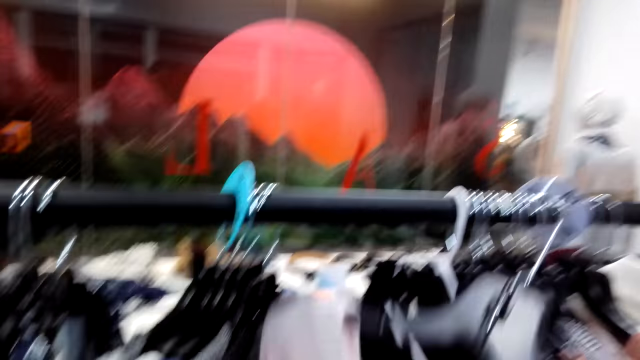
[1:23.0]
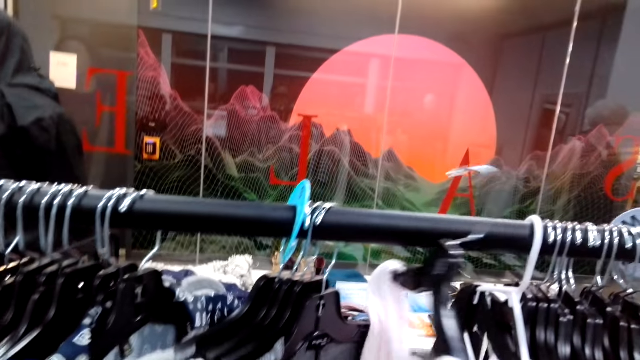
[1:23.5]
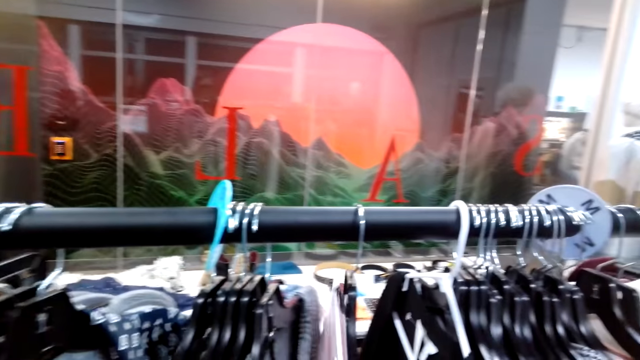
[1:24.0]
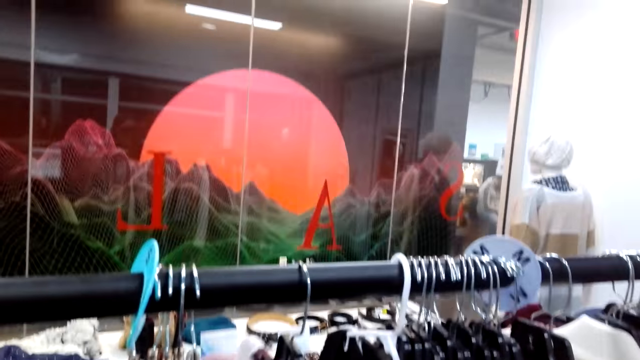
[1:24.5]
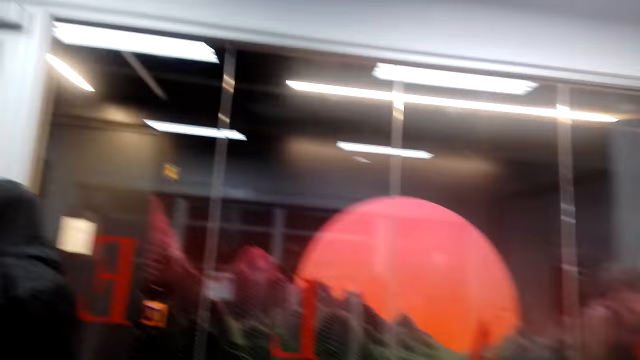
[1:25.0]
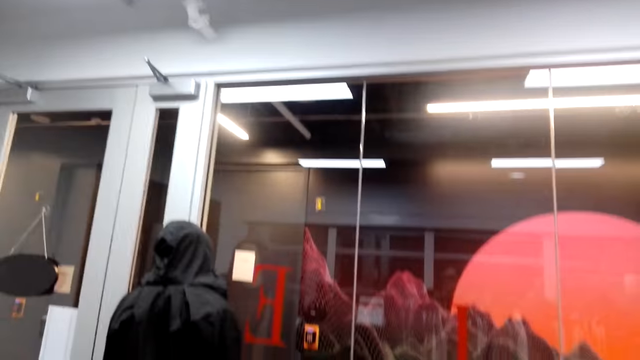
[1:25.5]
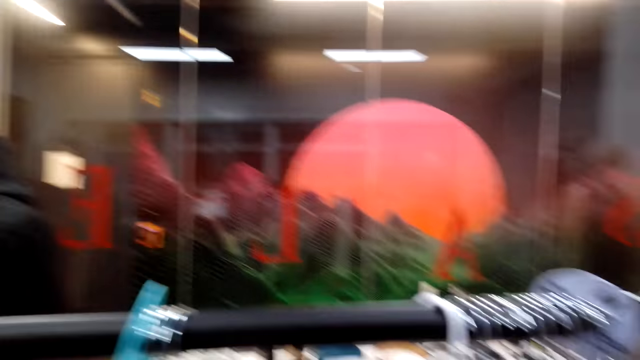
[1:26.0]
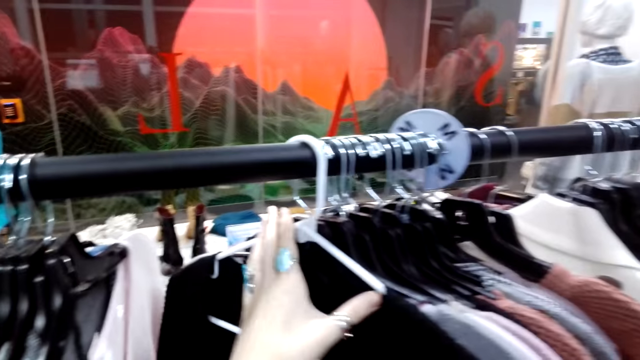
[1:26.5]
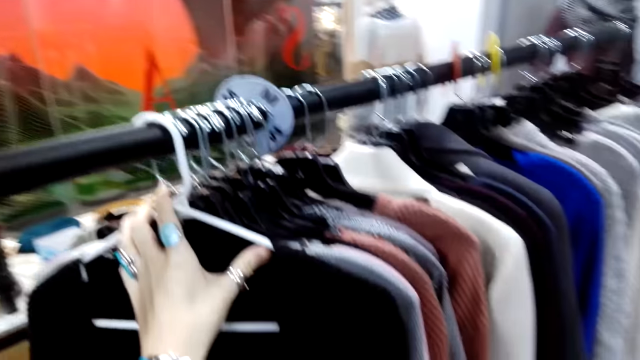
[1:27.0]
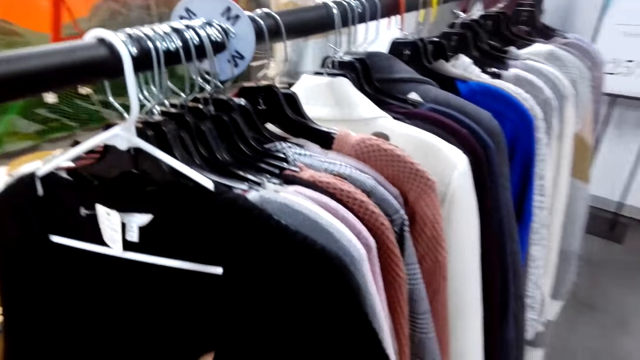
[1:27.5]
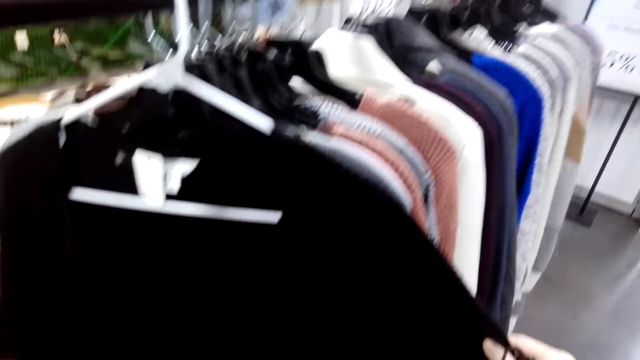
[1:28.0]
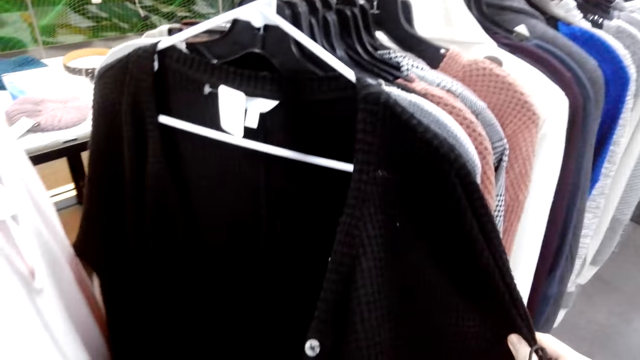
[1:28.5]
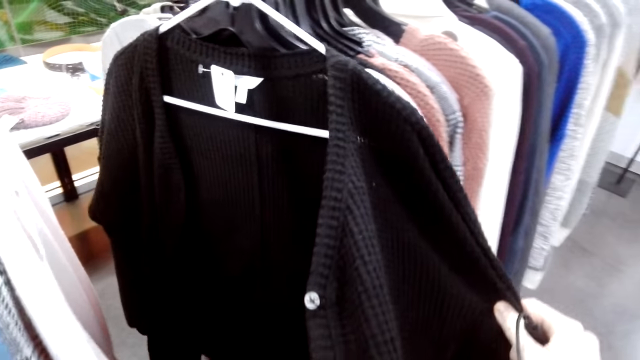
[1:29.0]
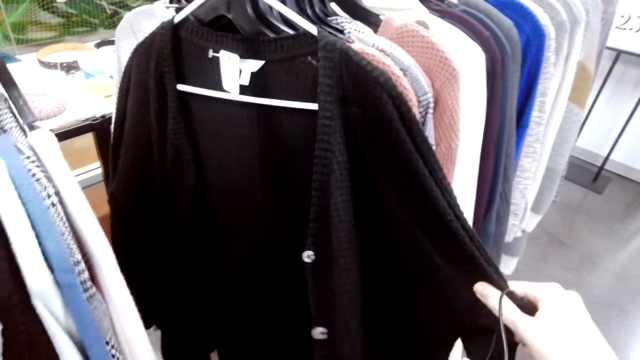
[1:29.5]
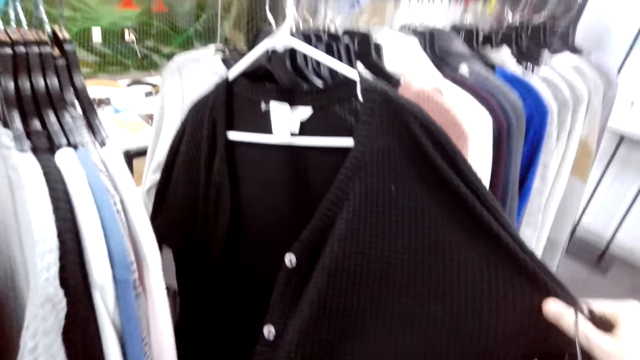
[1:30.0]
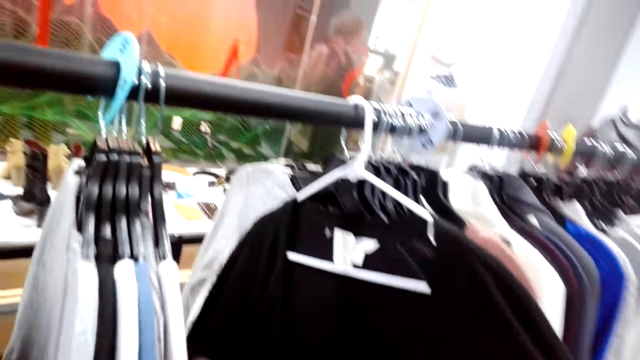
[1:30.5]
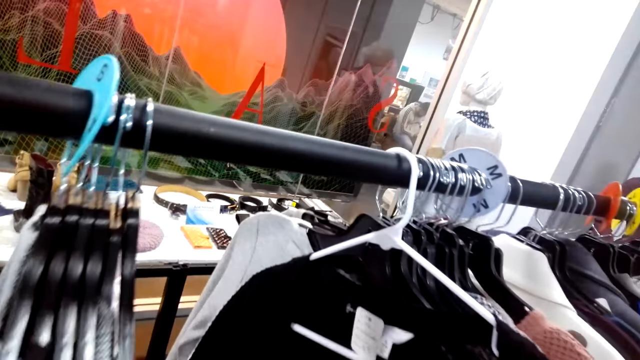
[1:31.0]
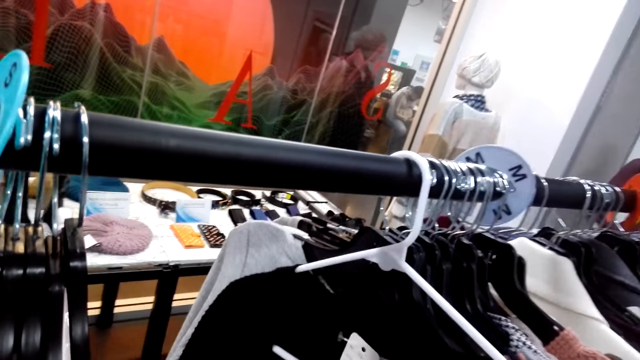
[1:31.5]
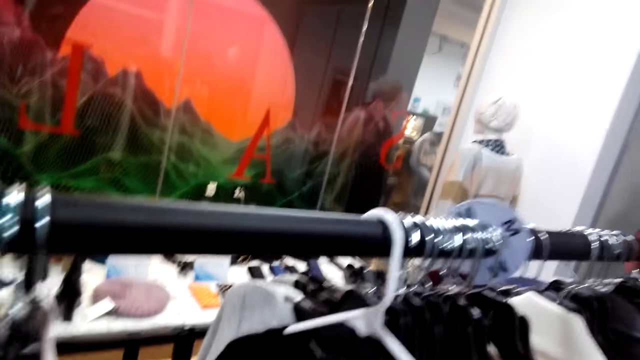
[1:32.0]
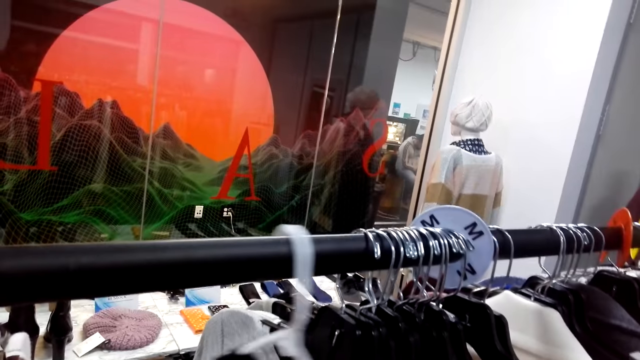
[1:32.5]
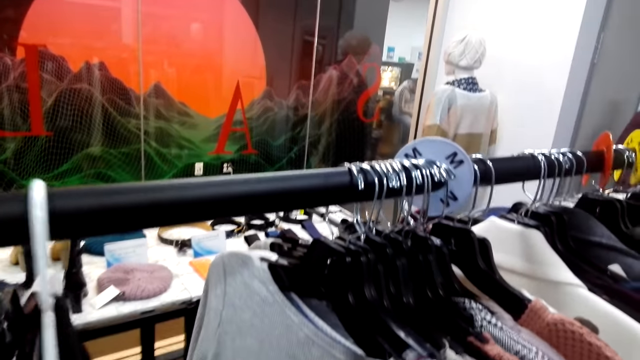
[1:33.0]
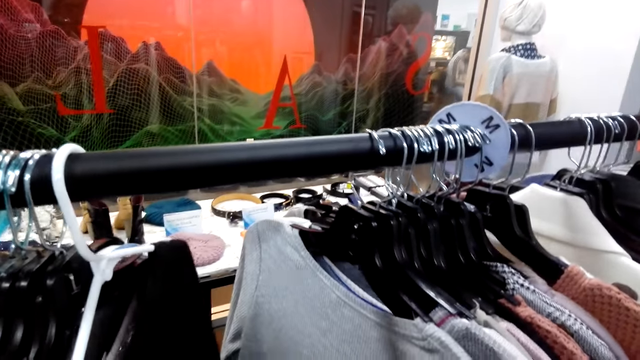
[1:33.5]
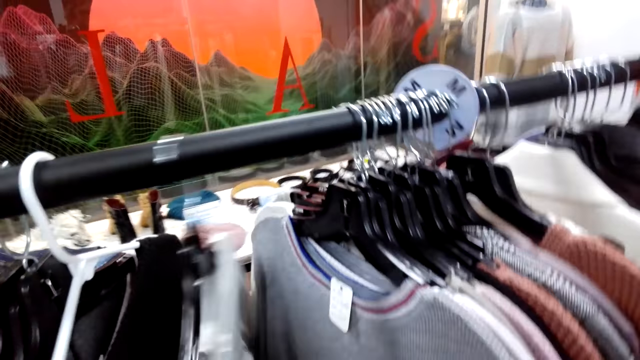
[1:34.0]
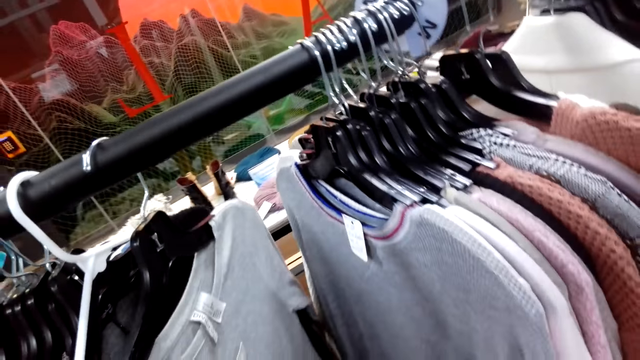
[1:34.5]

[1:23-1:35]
The camera wearer holds clothes on the hanger. They walk towards the clothes. They hang a sweater. They put a hanger on a bar. They turn to the side. They hold the clothes on the hanger. They look at the sweater. They turn to the side. They hold the clothes on the hanger.

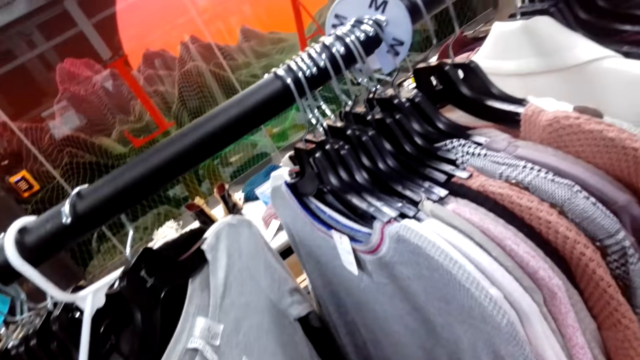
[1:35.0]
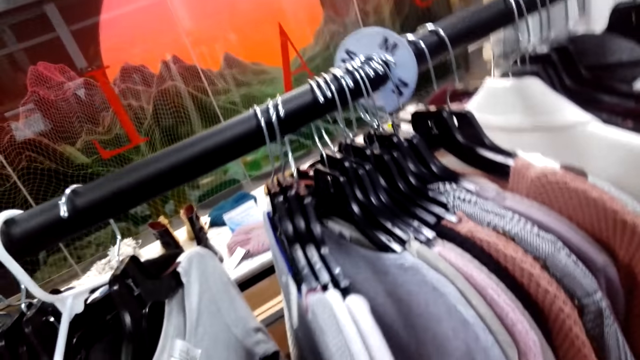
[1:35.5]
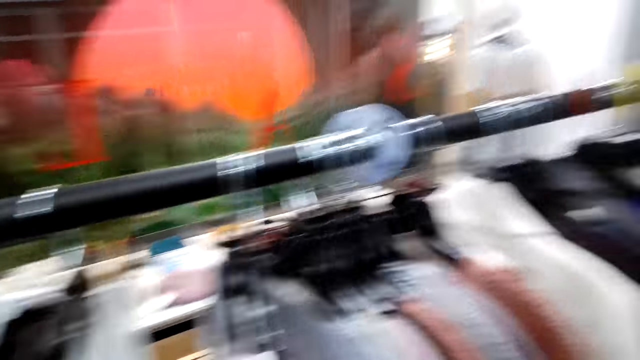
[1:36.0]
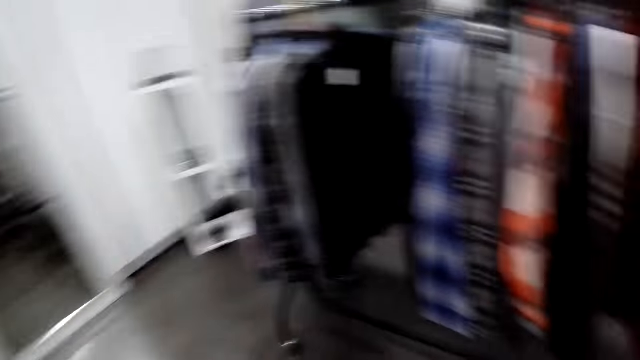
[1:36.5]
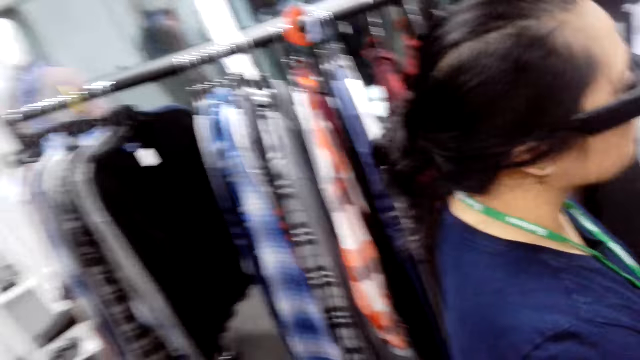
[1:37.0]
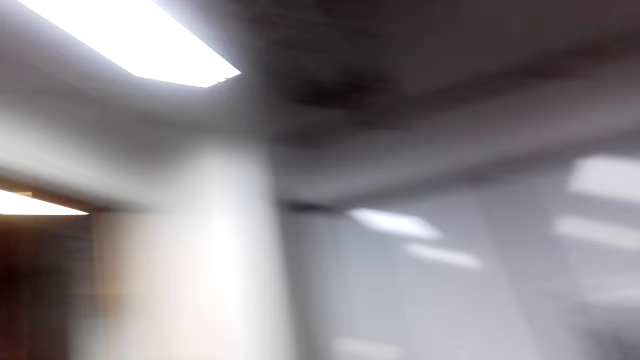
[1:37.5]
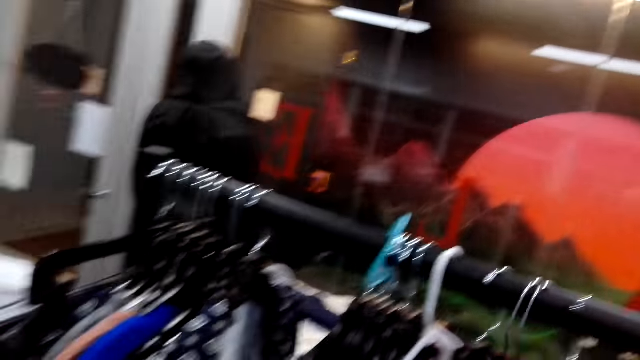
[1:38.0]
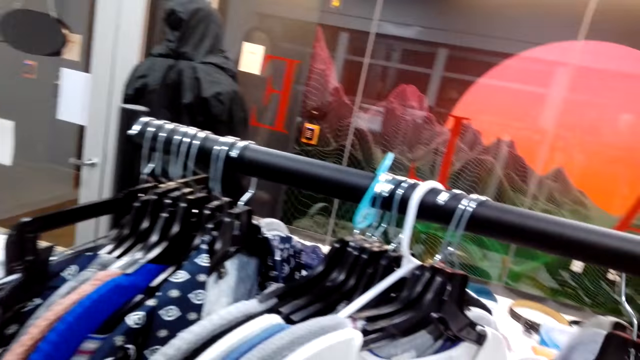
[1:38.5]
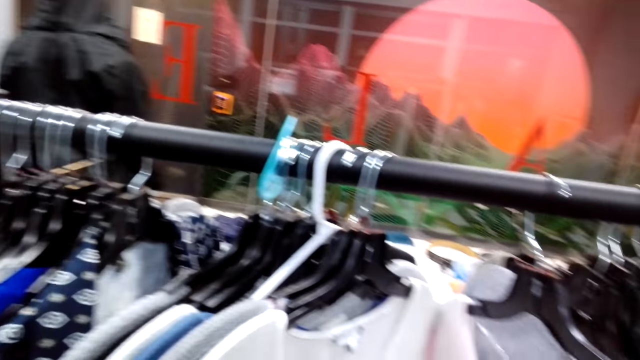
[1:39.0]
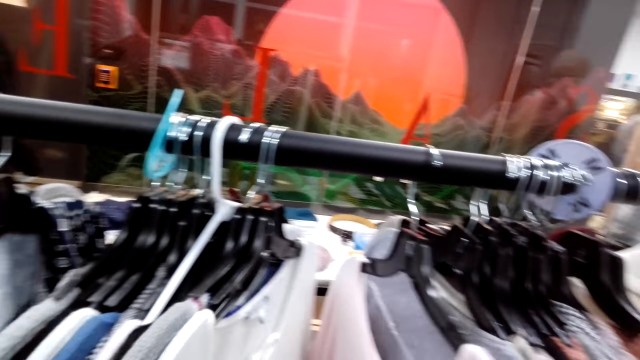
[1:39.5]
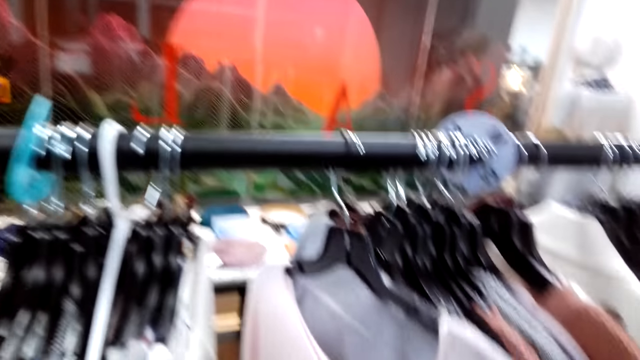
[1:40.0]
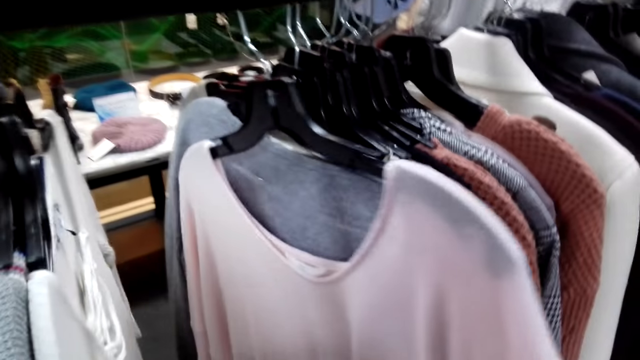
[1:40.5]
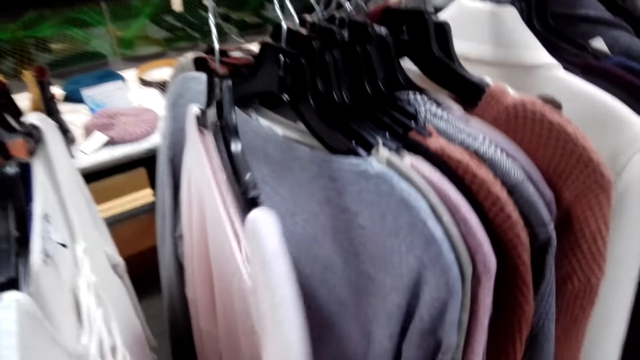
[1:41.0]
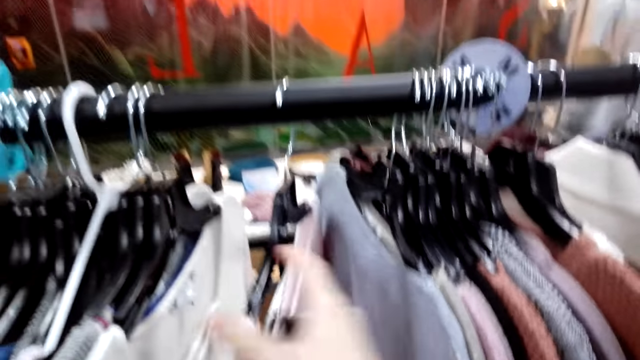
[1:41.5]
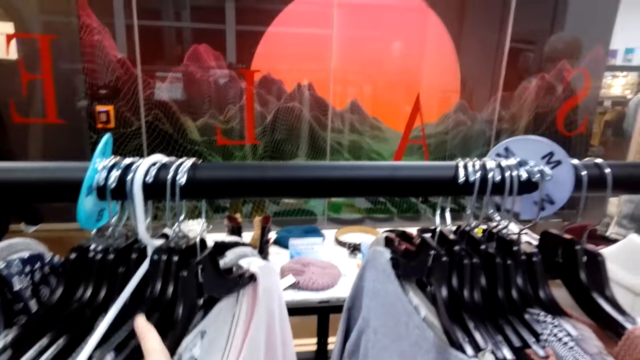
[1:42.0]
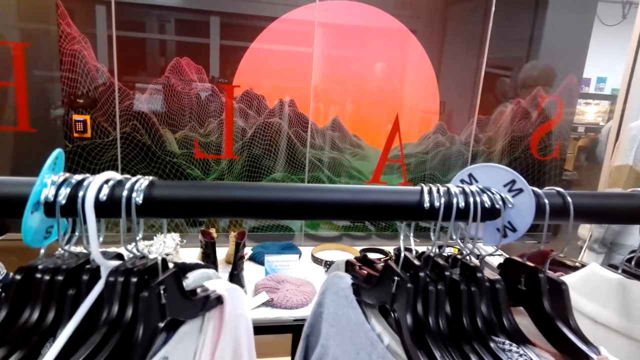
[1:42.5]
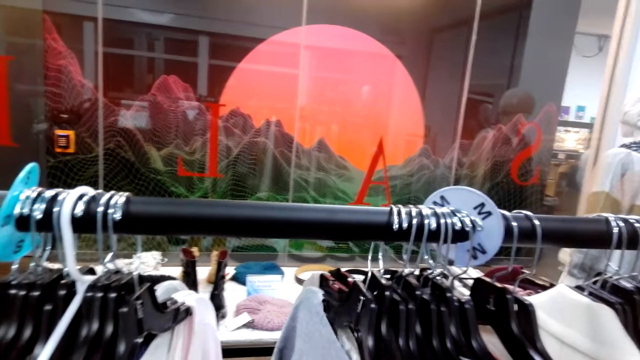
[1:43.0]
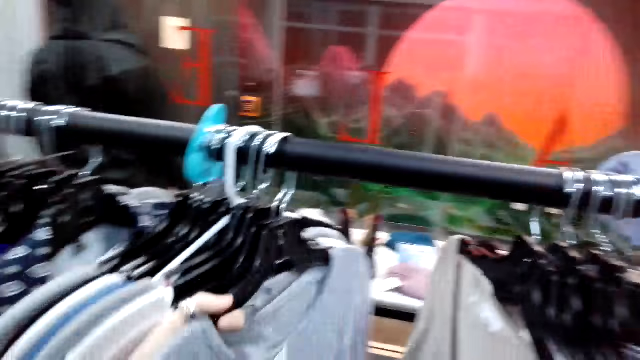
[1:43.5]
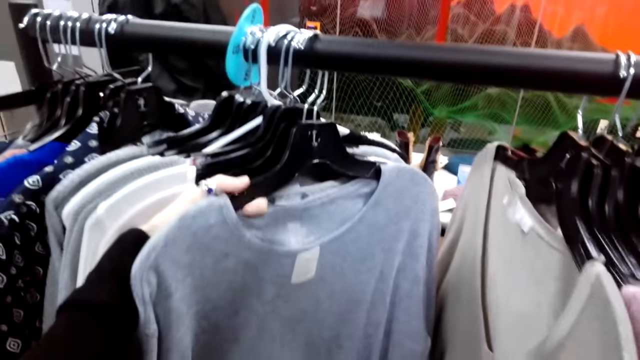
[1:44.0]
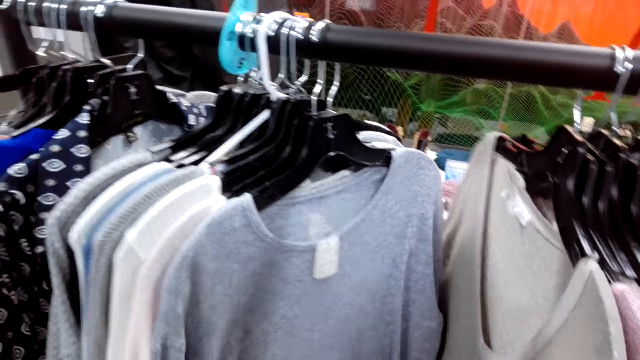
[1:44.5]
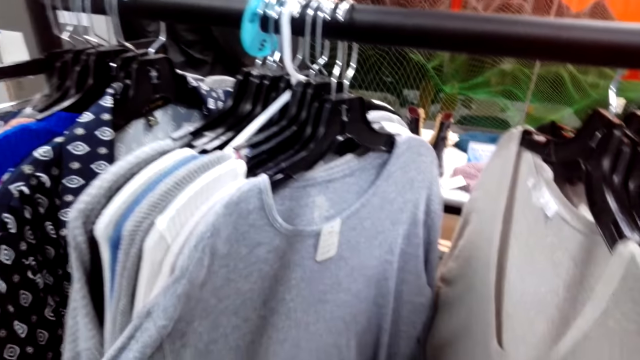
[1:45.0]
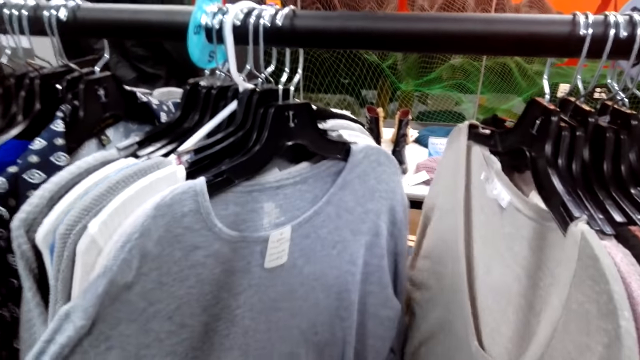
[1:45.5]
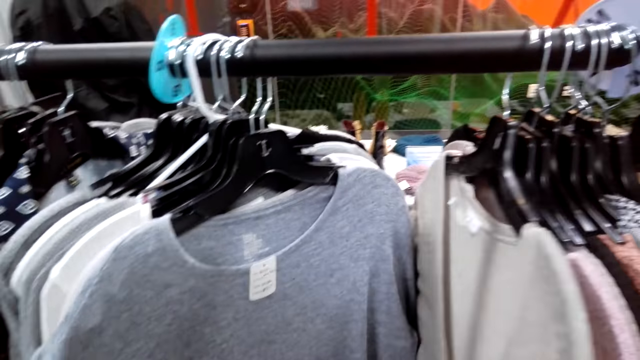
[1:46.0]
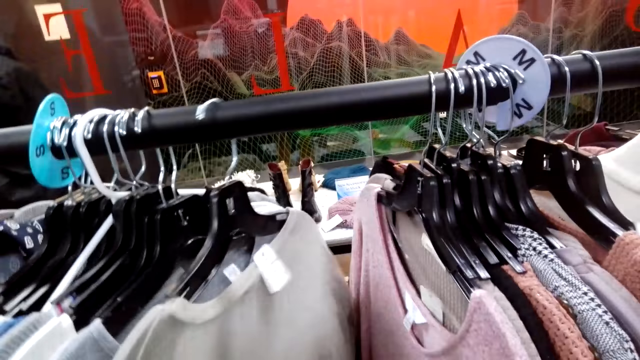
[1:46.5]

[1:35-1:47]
The camera wearer moves sweaters on hangers. They turn to the side. They turn around. They hold clothes on the hanger. They turn to the side. They hold the clothes on the hanger. They turn to the side. They hold the clothes on the hanger.
